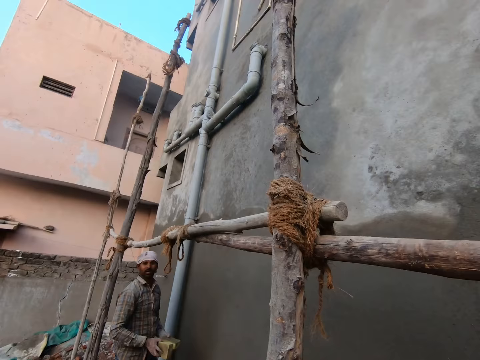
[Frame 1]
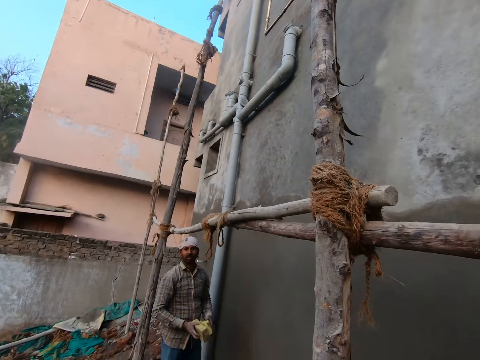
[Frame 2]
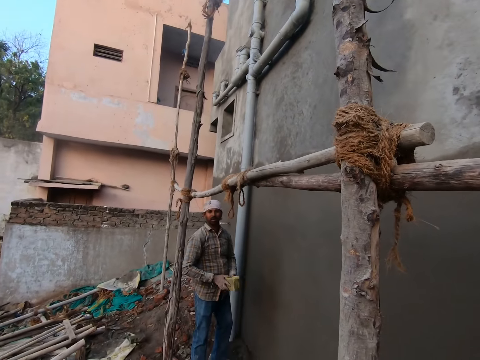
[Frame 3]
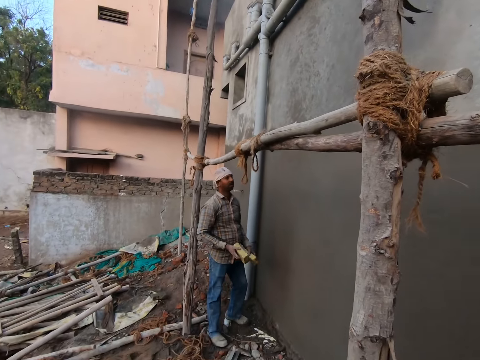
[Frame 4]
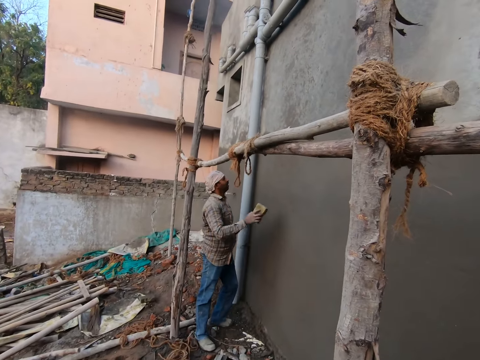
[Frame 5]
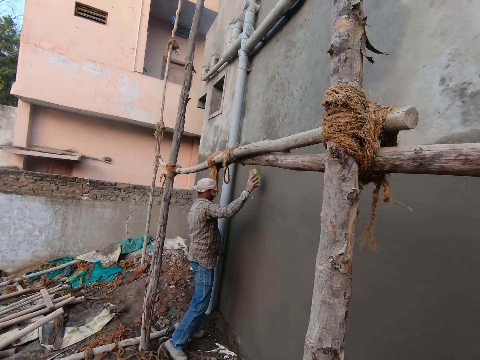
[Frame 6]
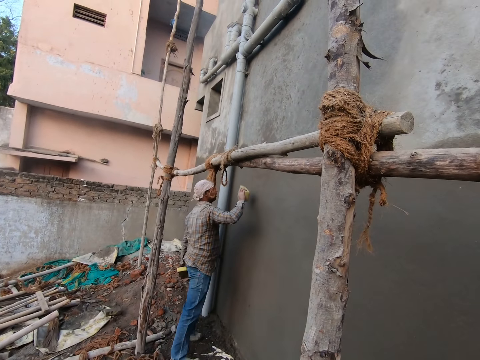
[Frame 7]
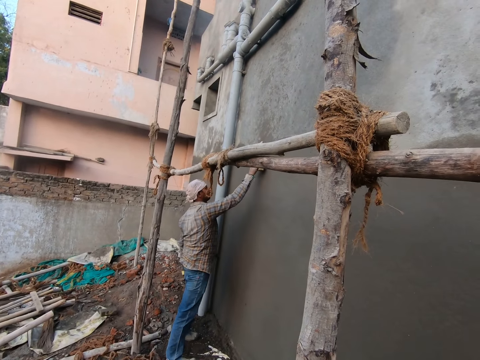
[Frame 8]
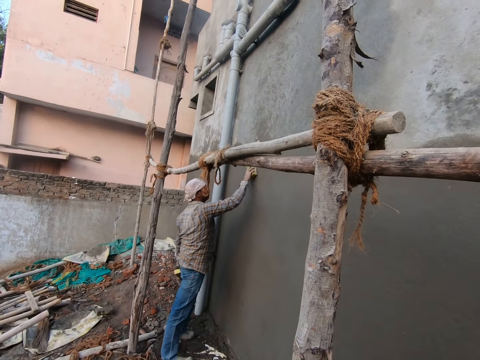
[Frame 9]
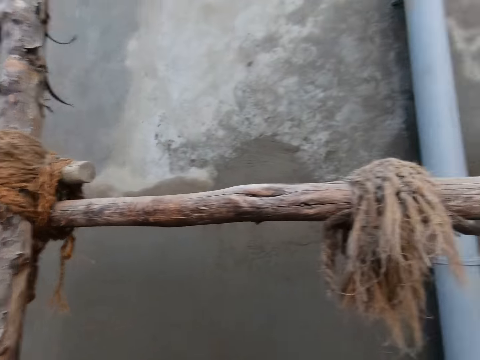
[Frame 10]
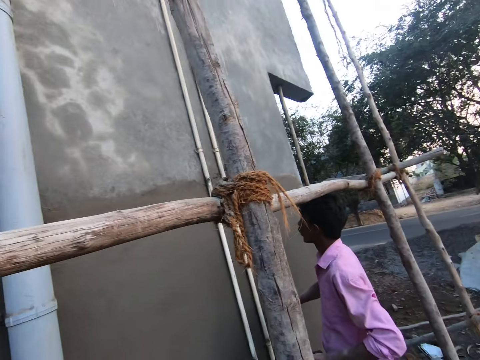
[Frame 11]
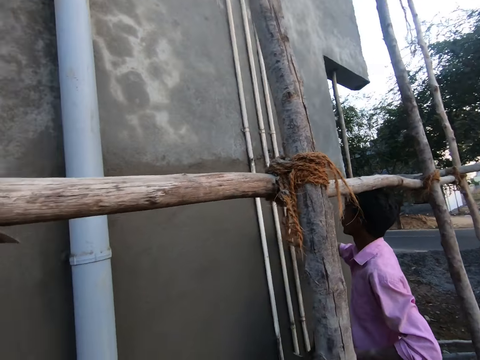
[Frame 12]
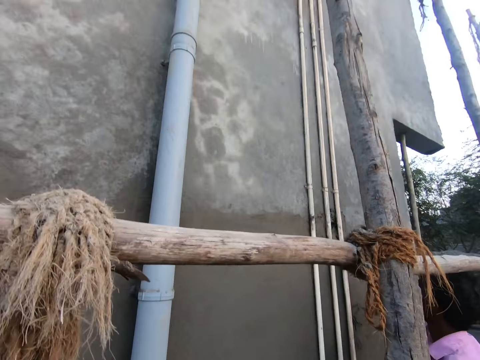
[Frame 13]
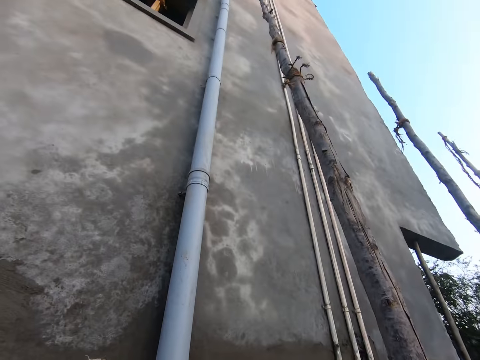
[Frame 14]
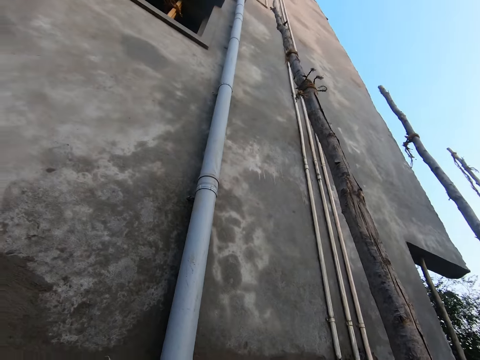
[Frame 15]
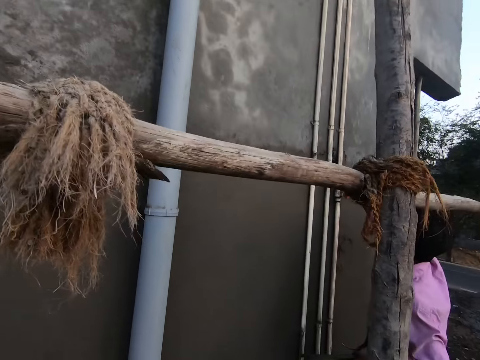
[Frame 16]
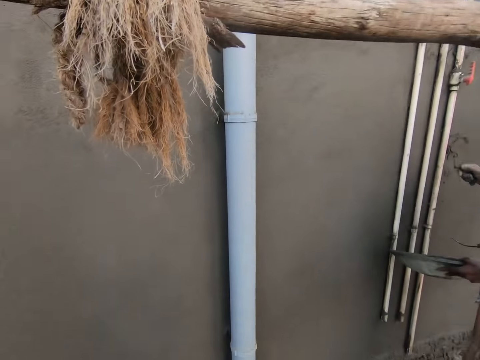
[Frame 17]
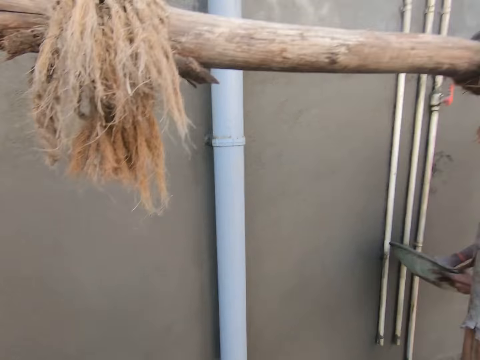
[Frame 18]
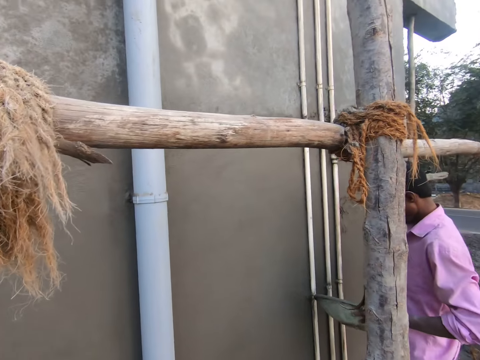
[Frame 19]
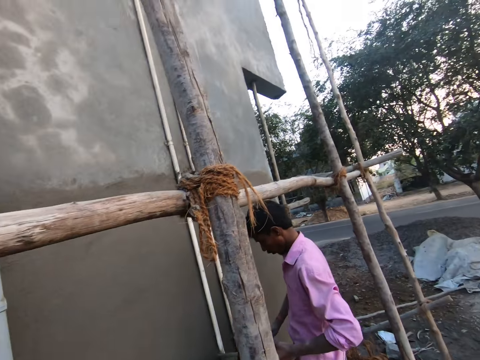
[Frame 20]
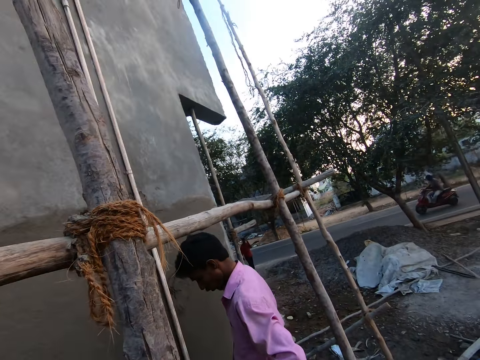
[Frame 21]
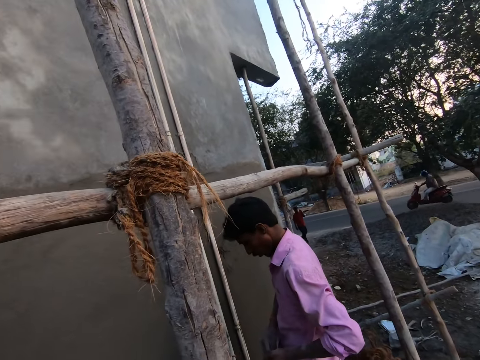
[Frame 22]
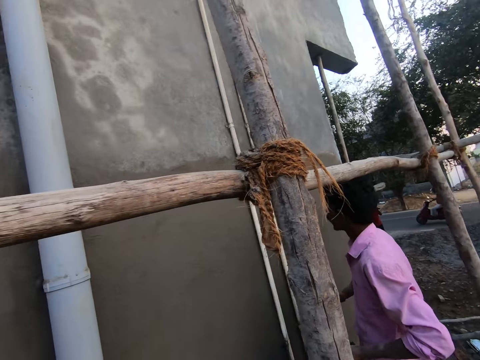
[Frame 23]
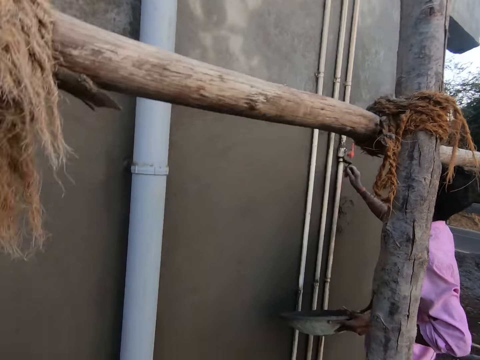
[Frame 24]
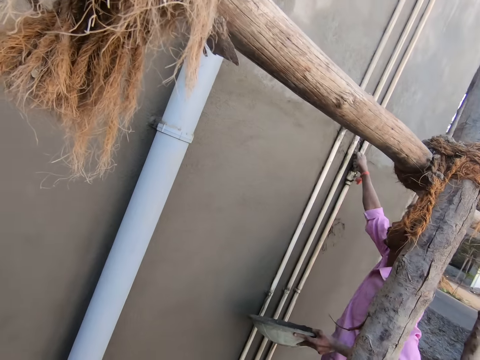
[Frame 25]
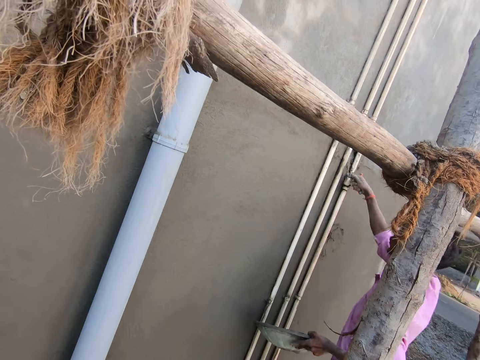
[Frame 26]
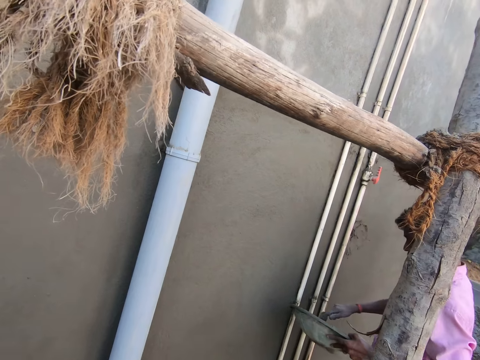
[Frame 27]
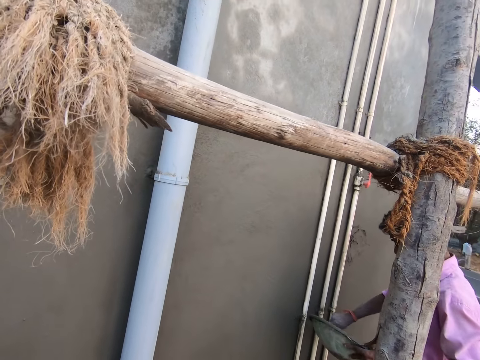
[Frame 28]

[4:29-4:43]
The camera wearer talks. A man rubs the foam on his right hand on the wall. Another man plasters the wall with the mortar on the trowel in his right hand. The other man scoops mortar from the head pan in his left hand with his right hand. The other man plasters the wall with the mortar on the trowel in his right hand.

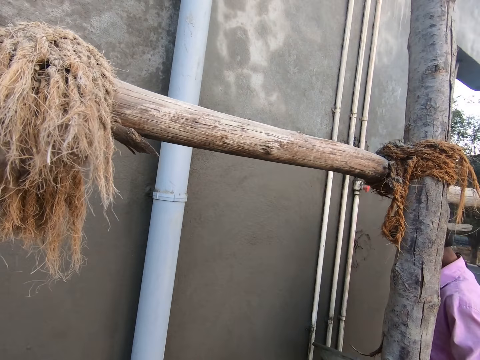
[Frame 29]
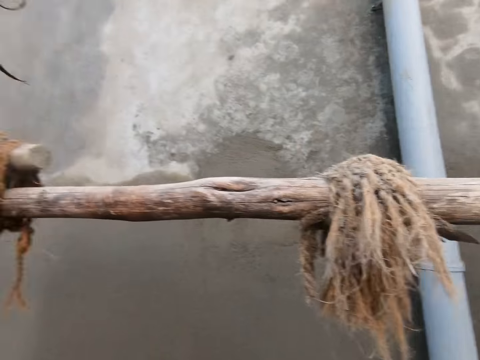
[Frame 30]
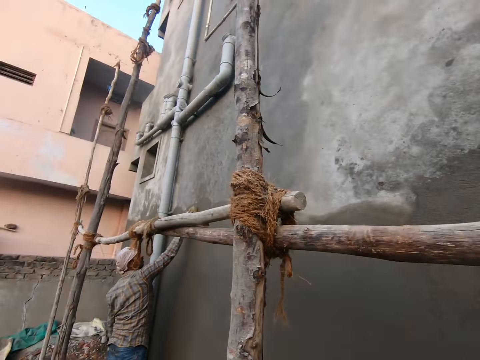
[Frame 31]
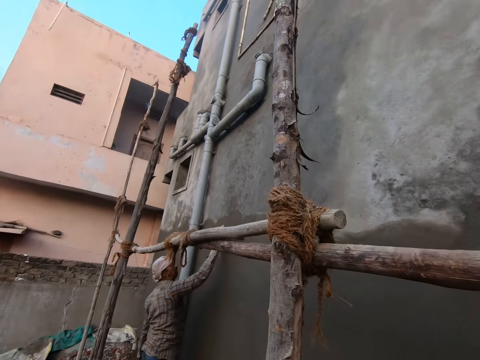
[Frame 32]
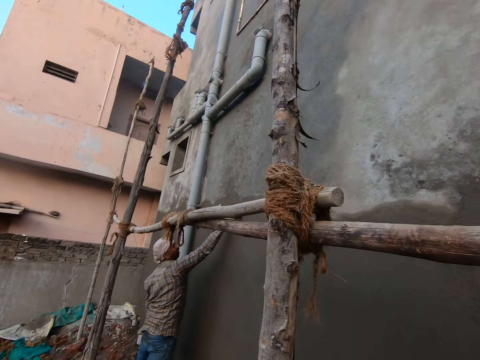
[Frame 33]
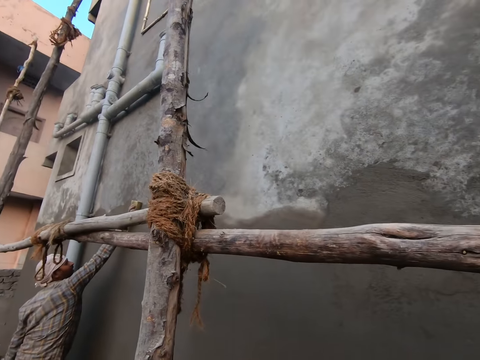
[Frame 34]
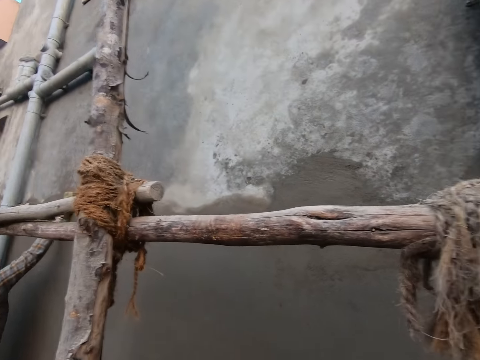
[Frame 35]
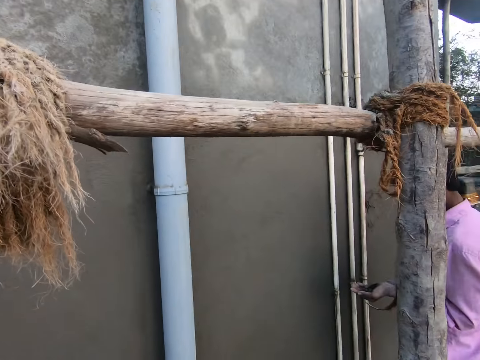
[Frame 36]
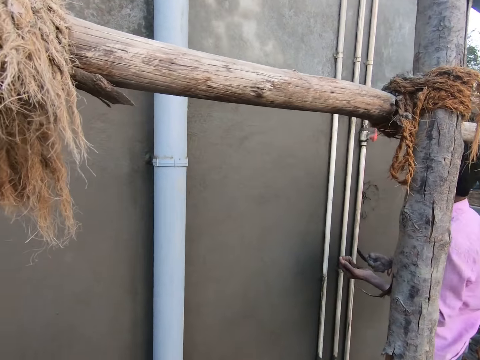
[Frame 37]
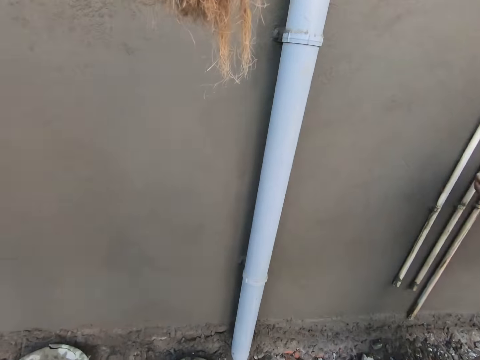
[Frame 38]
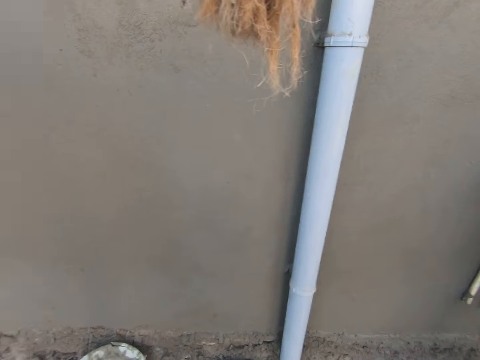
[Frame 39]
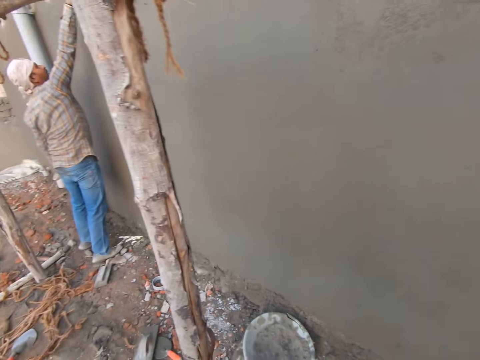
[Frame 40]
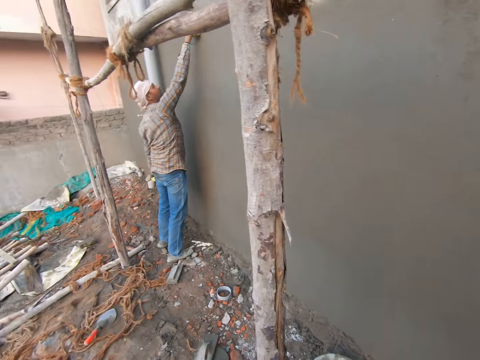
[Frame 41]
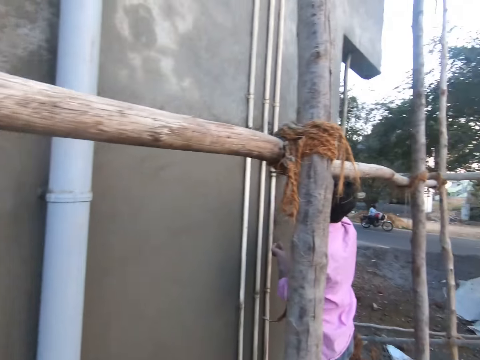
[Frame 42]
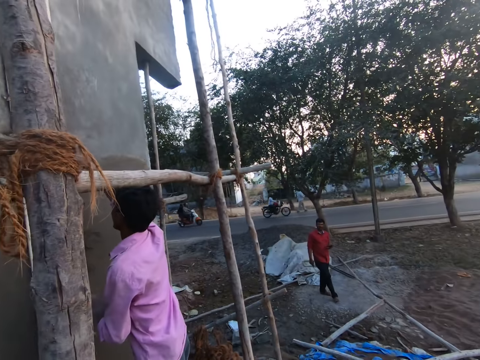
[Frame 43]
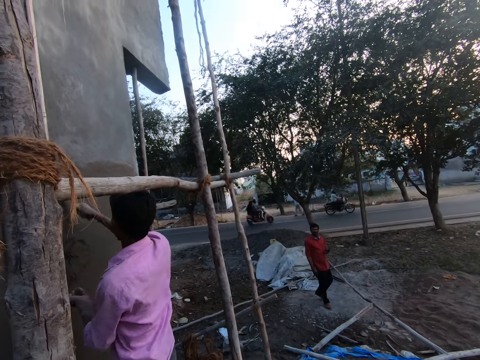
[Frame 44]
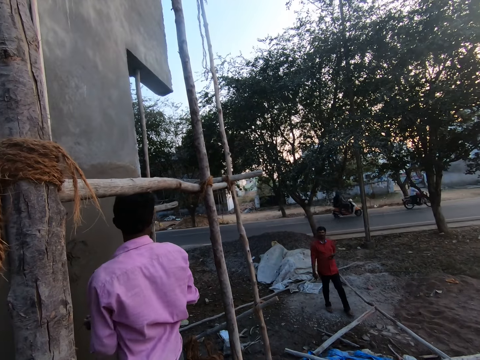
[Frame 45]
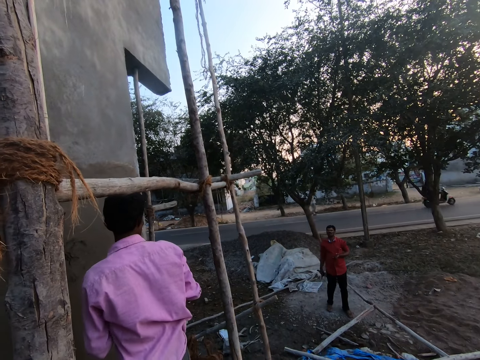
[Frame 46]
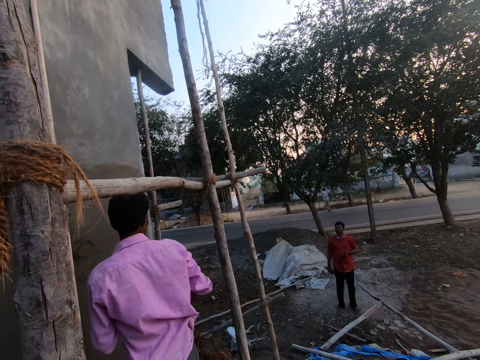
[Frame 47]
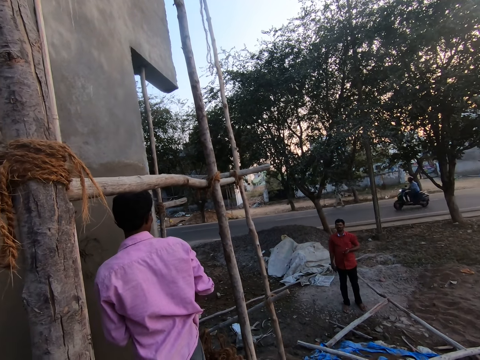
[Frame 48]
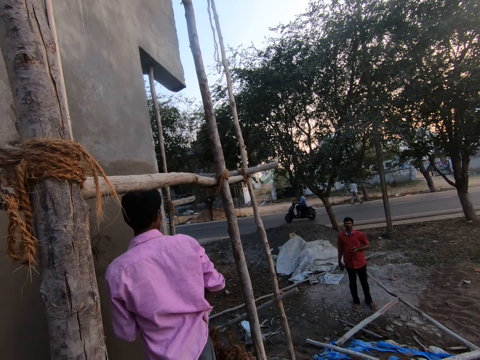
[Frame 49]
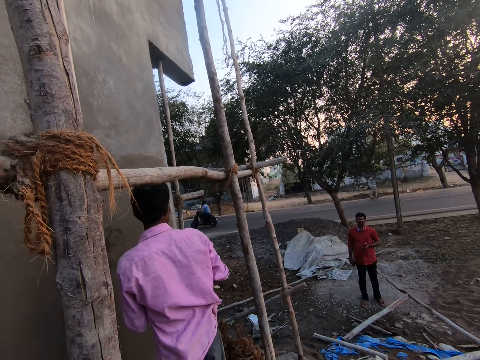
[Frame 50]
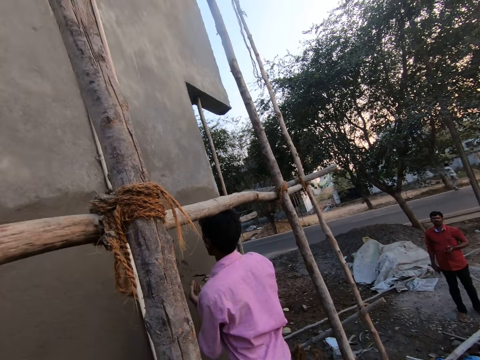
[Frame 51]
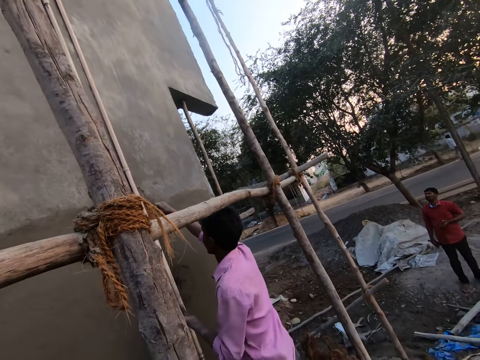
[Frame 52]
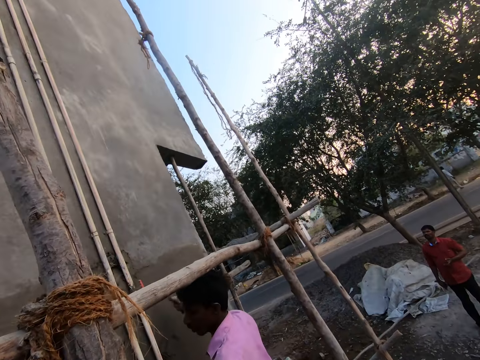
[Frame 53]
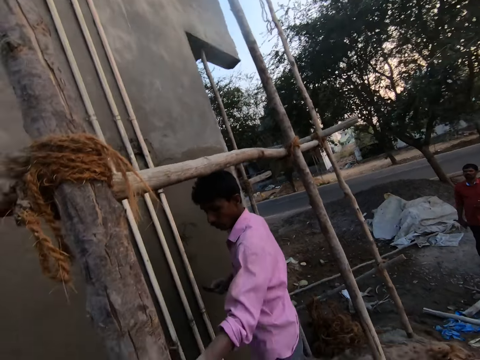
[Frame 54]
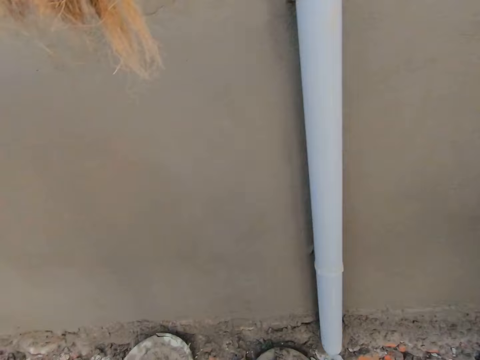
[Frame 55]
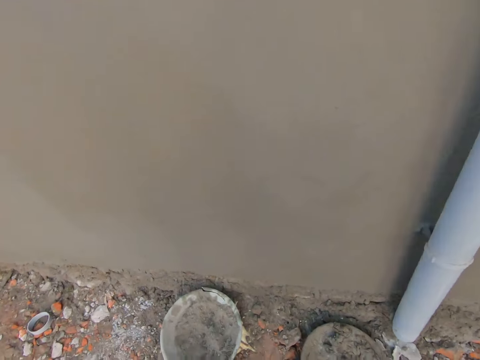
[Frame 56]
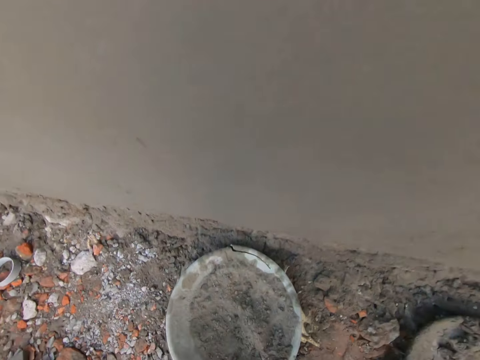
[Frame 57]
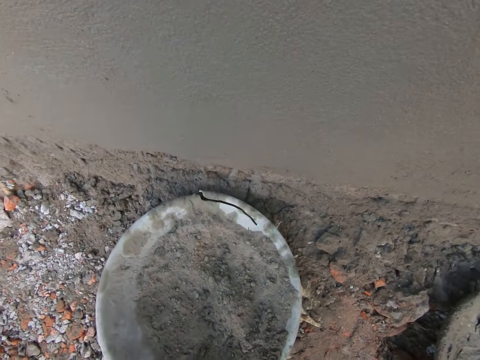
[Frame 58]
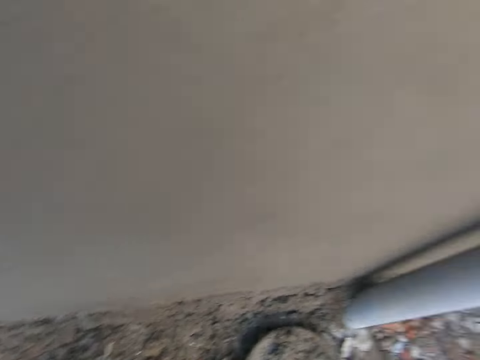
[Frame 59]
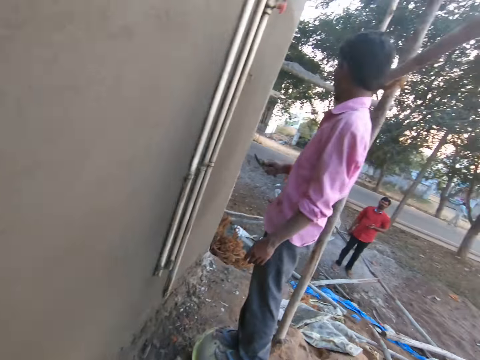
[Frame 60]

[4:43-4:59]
A man rubs the foam on his right hand on the wall. The camera wearer turns towards a second man. He looks around. The second man takes cement from his left hand with his right hand. The camera wearer converses with the first man. The first man cleans the wall with the sponge. The camera wearer turns towards the second man. The second man plasters the cement on the wall with his right hand. Another man talks to the second man. The second man places the concrete on the wall with the trowel. The camera wearer turns towards the basin. He bends towards the ground. He carries a head pan from the floor with his left hand. He stands up.
